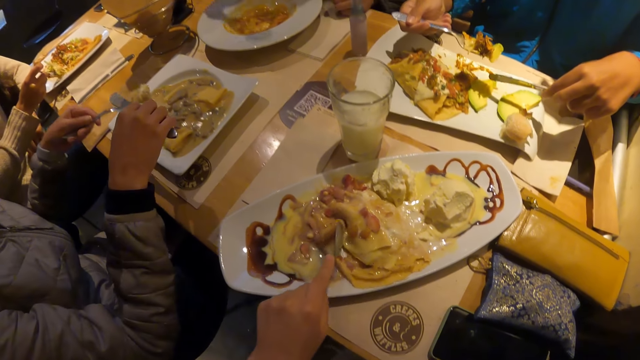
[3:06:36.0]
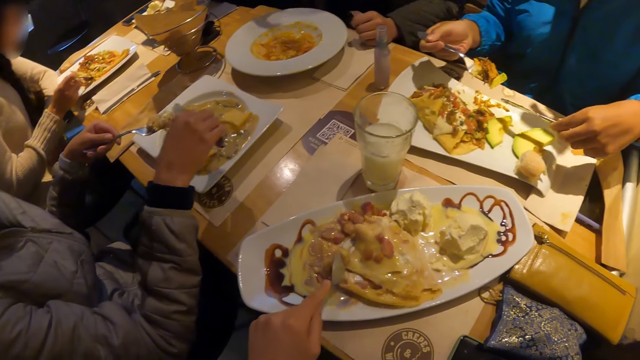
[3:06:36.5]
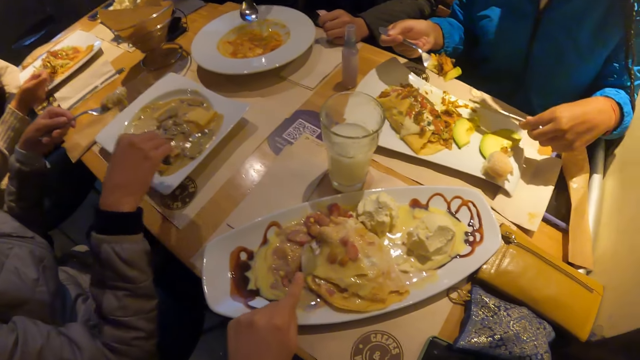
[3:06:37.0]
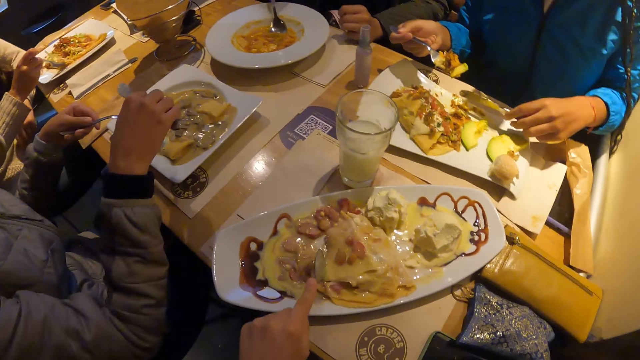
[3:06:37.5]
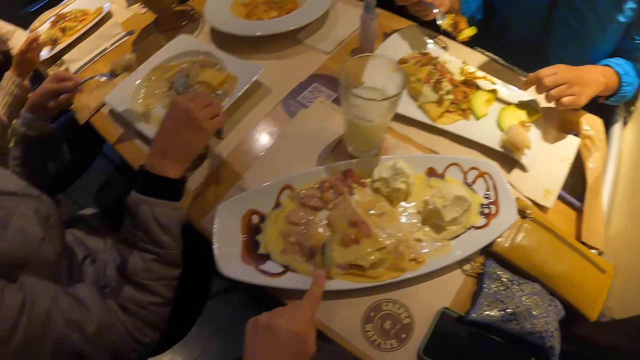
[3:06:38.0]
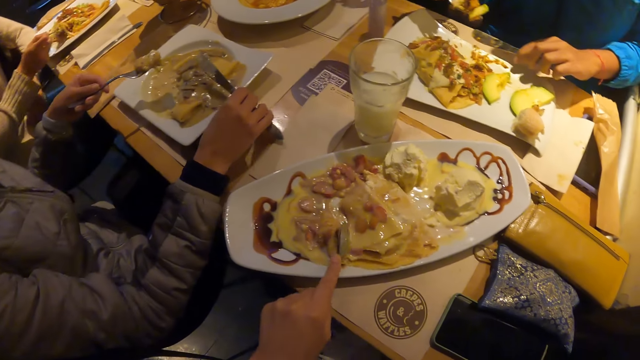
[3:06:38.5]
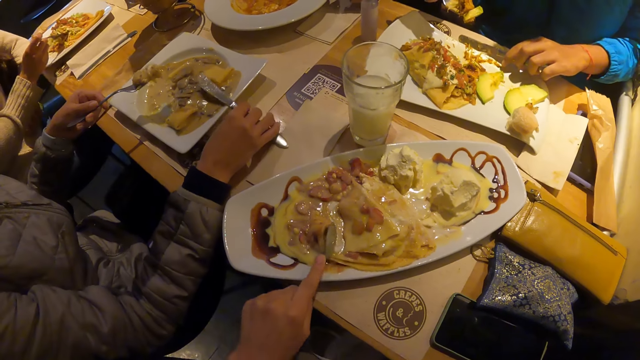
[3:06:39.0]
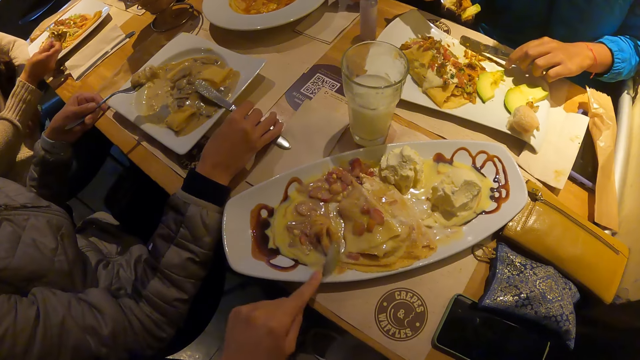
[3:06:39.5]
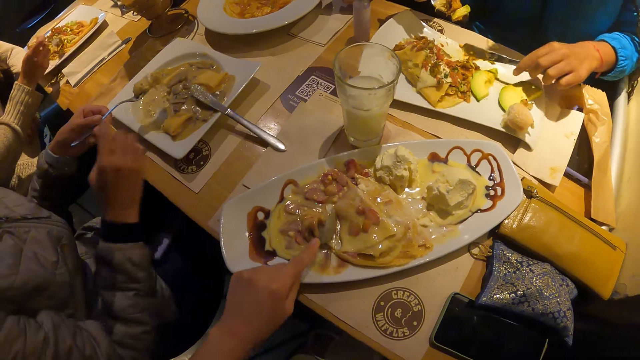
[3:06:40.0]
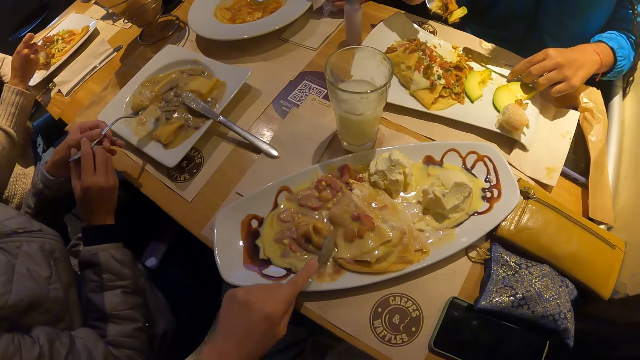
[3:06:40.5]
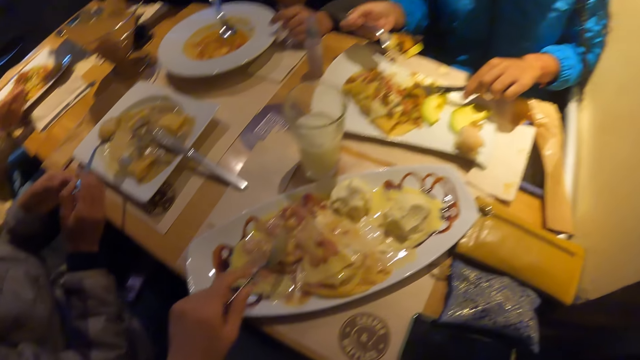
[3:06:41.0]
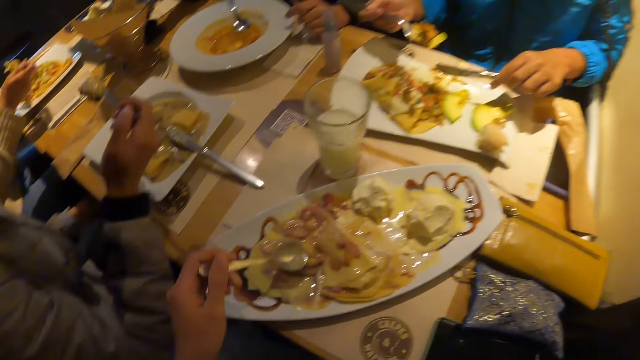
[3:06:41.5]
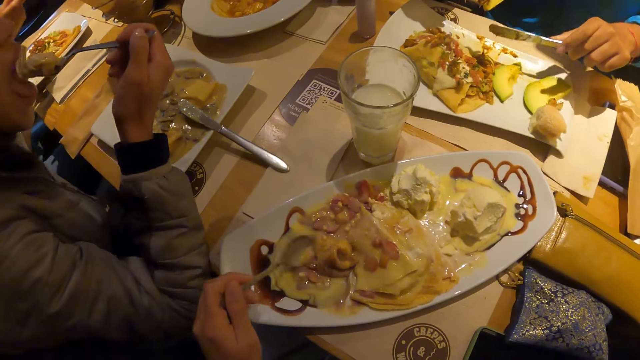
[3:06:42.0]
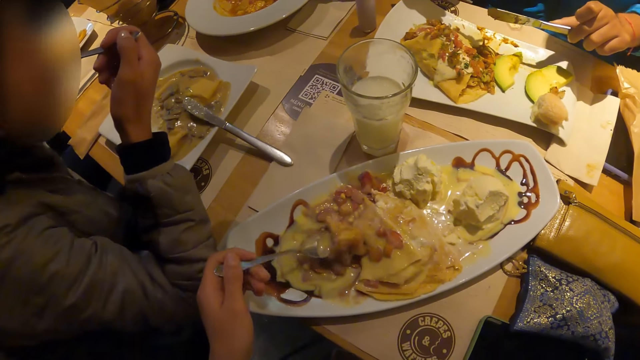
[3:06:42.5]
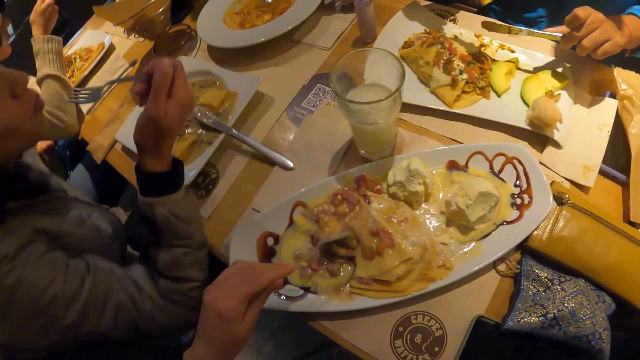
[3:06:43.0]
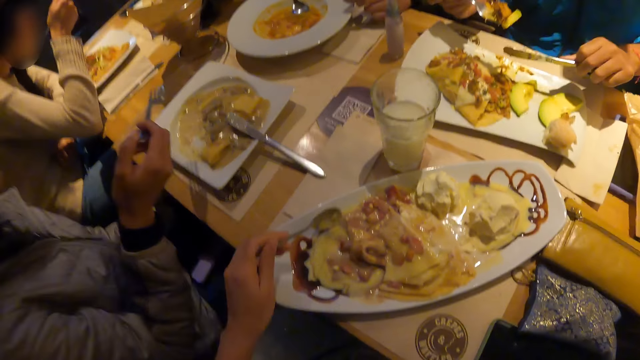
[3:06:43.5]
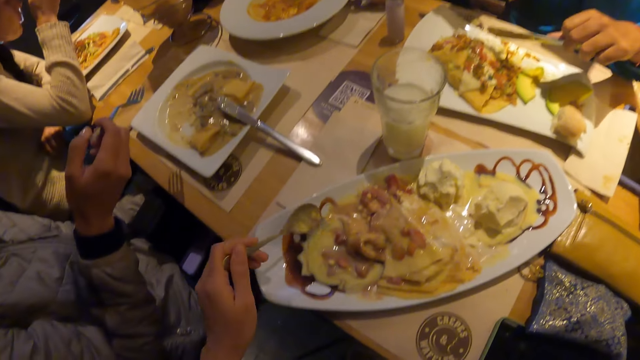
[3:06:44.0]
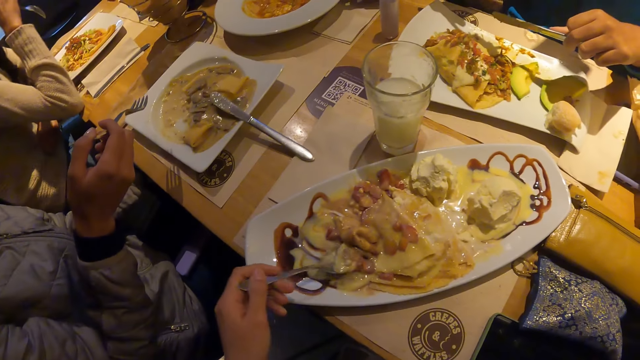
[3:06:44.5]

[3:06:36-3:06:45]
The man passes the fork from his left hand to his right hand and lifts the food to his mouth with the fork in his right hand.

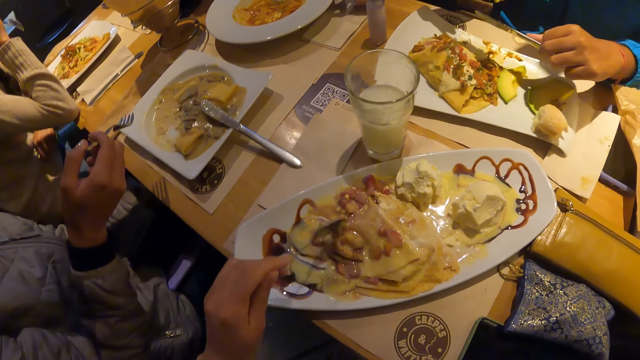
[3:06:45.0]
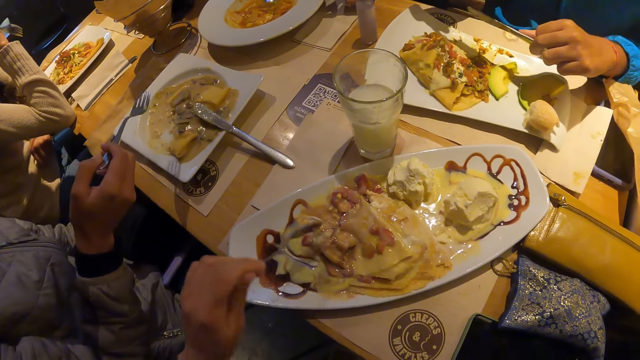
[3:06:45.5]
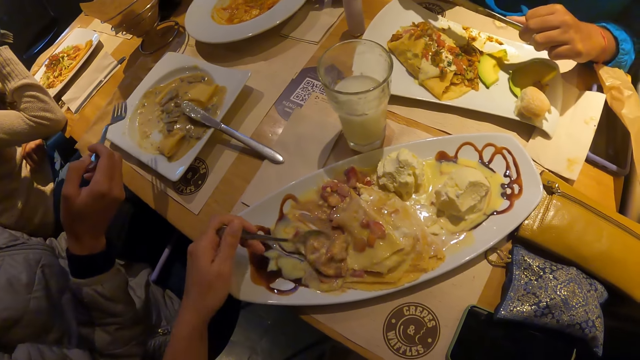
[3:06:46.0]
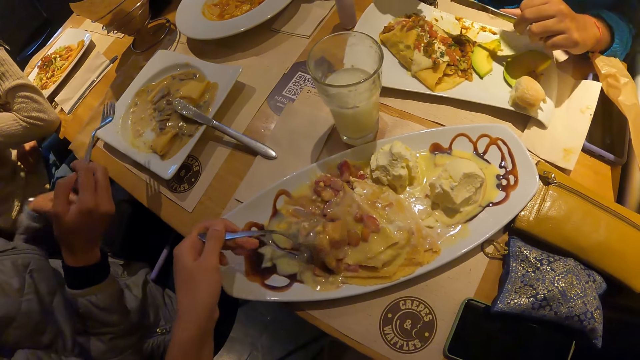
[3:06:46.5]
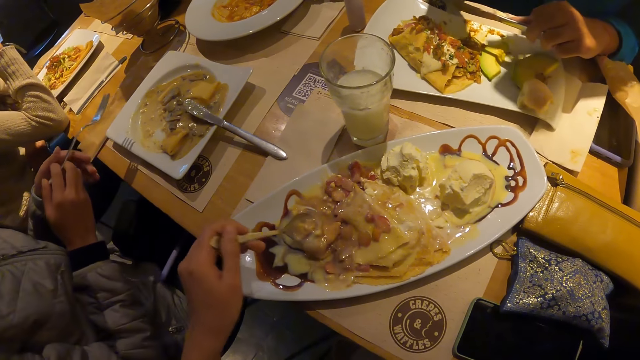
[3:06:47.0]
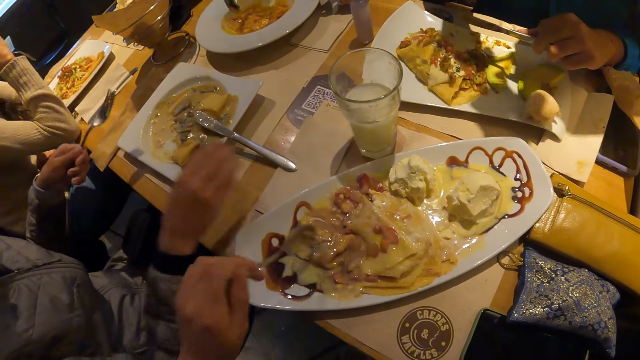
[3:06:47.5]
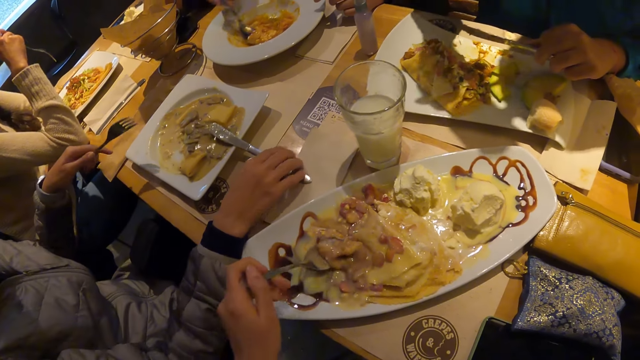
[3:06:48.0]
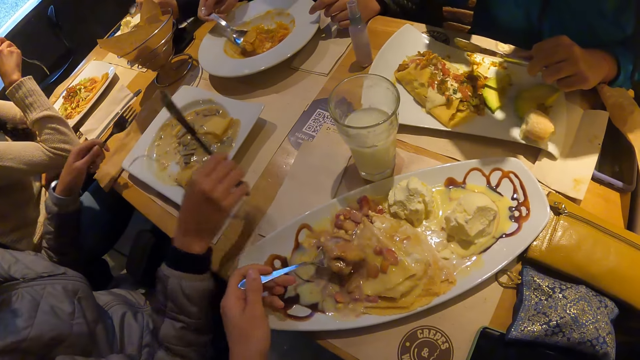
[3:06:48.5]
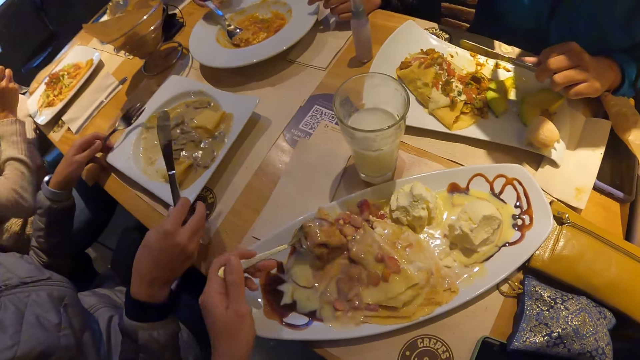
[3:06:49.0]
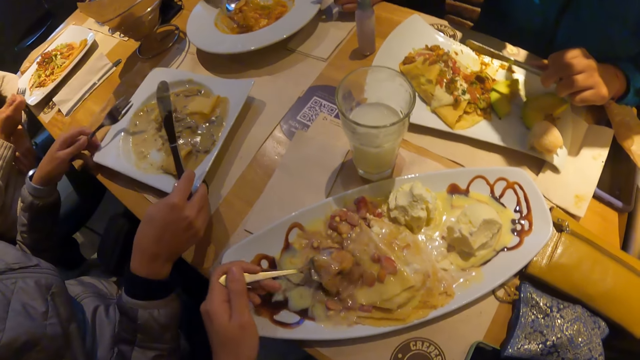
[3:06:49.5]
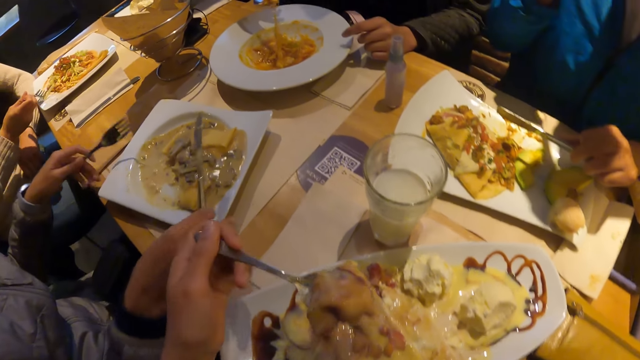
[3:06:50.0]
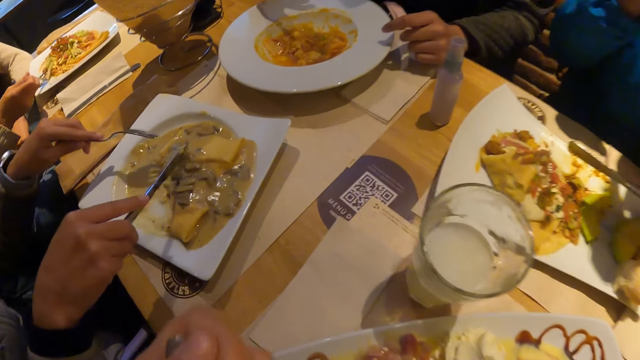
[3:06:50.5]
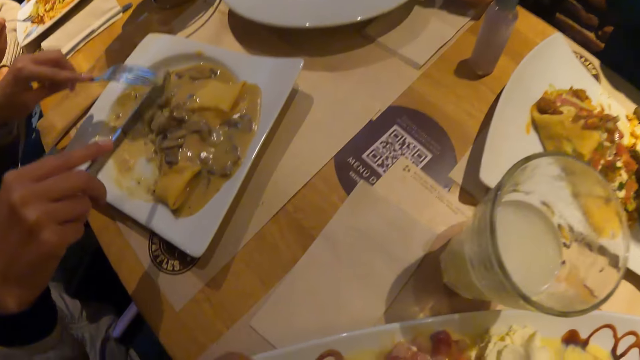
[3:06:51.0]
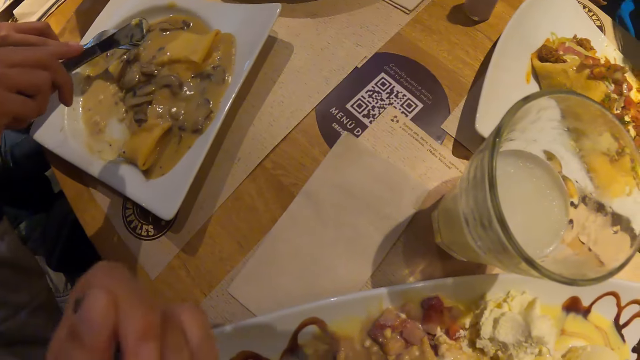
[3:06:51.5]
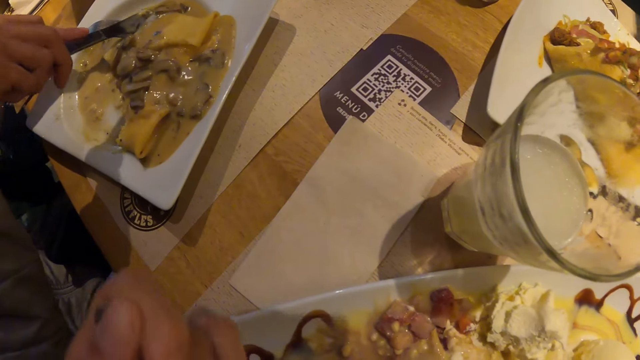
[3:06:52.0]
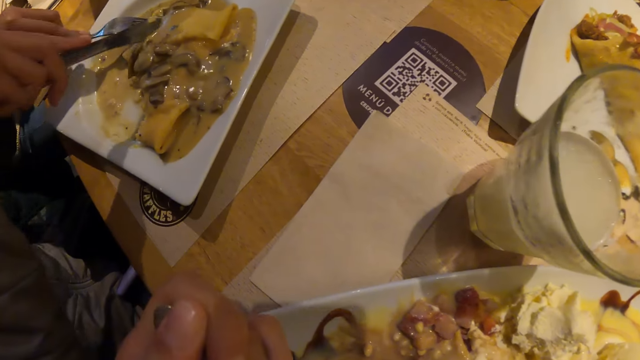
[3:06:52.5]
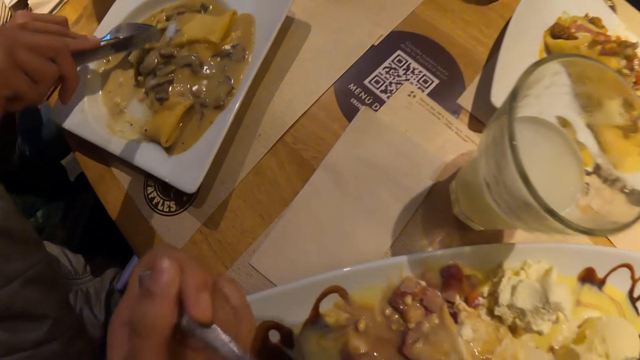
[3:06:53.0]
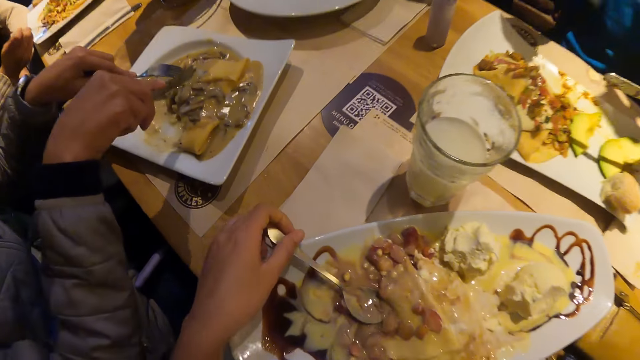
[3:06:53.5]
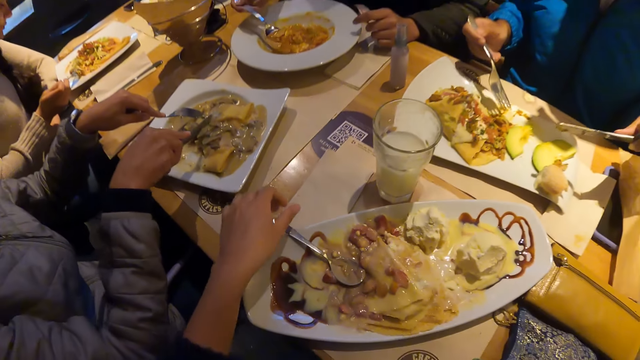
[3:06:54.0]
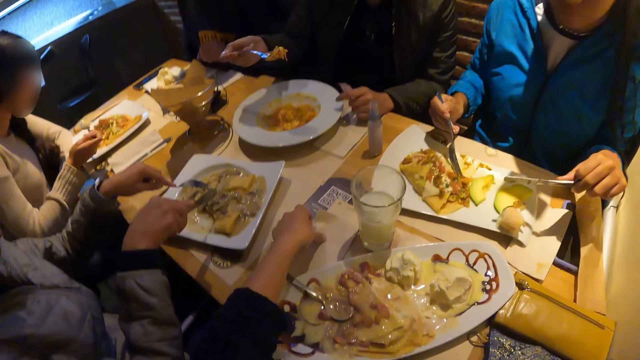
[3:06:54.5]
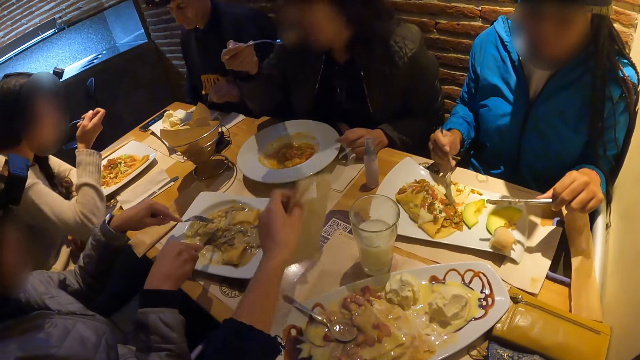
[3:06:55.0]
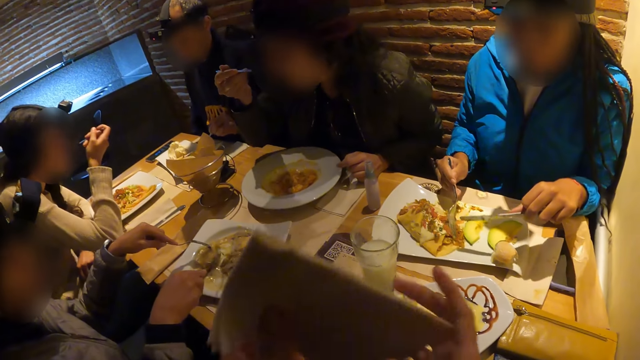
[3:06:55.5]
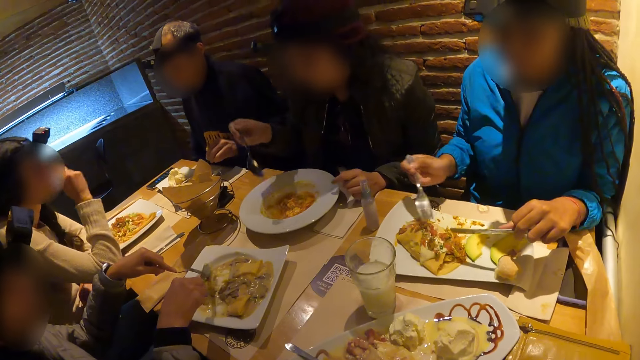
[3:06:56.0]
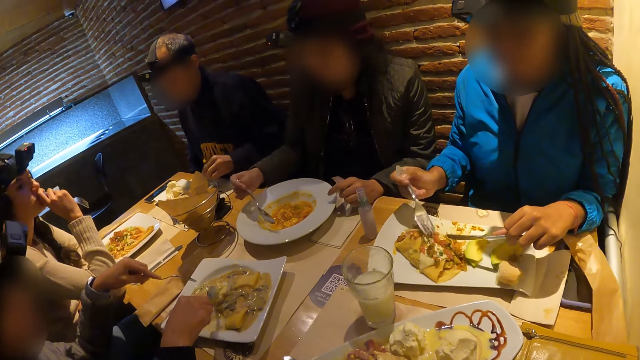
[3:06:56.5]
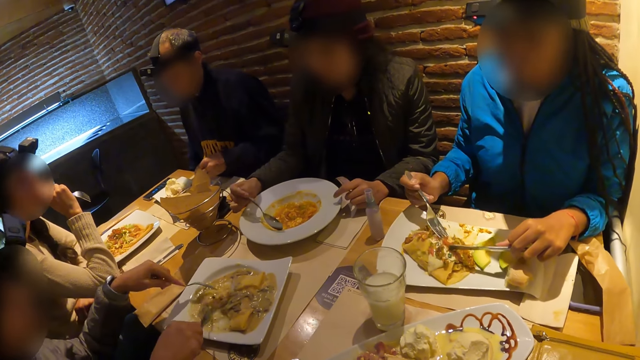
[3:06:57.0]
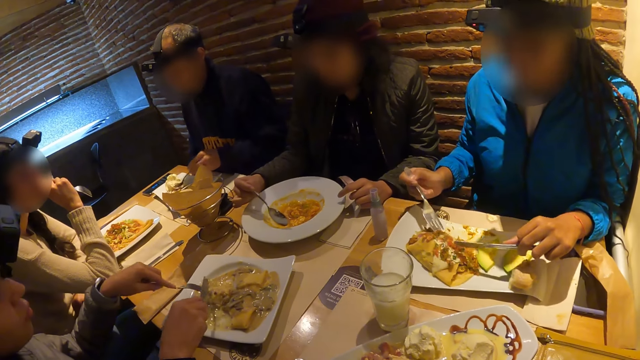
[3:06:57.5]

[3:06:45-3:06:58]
The man passes the fork from his right hand to his left hand and picks up the knife from the plate with his right hand. The camera wearer eats the food. He lifts the food to his mouth with a spoon in his left hand. The man cuts the food with the cutleries in both hands. The camera wearer drops the spoon on the plate with his right hand. He picks up the napkin on the table with his left hand. He cleans his mouth with the napkin in both hands.
